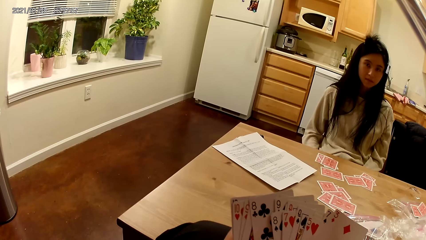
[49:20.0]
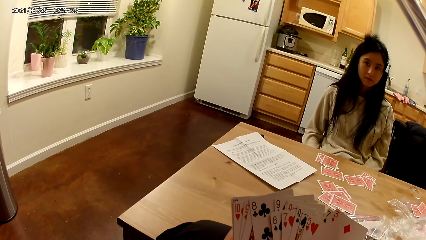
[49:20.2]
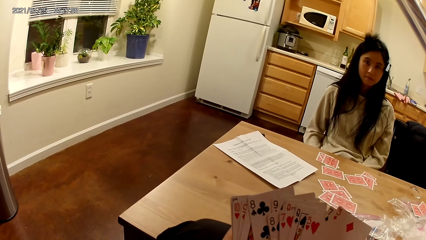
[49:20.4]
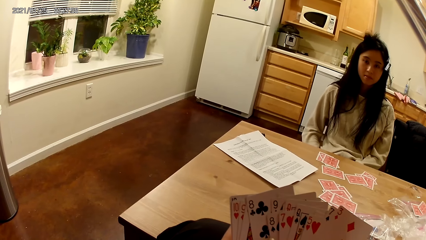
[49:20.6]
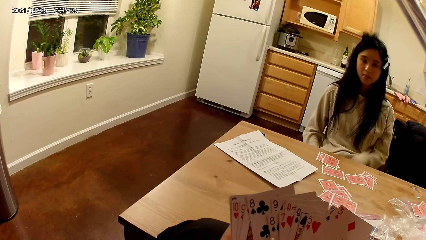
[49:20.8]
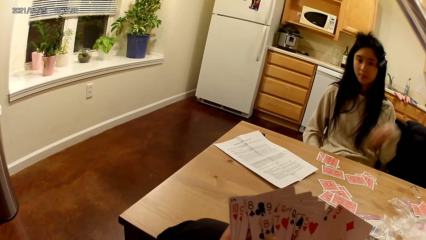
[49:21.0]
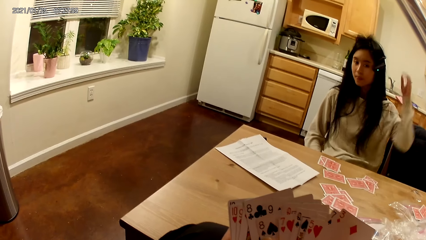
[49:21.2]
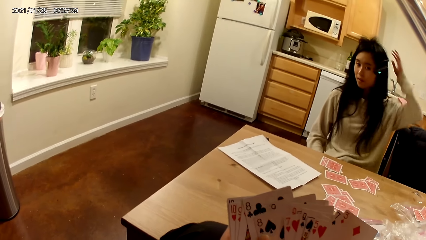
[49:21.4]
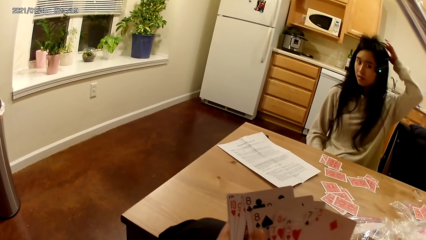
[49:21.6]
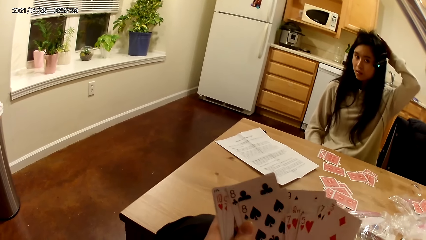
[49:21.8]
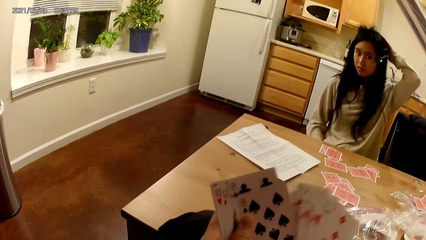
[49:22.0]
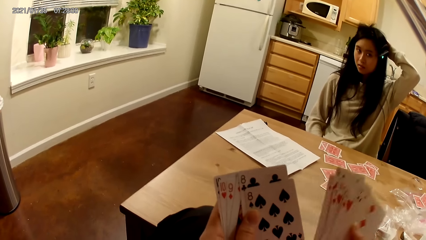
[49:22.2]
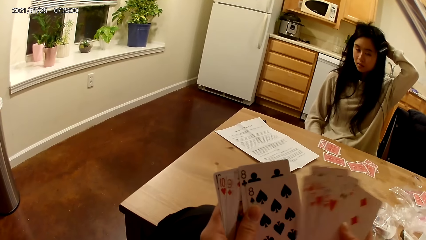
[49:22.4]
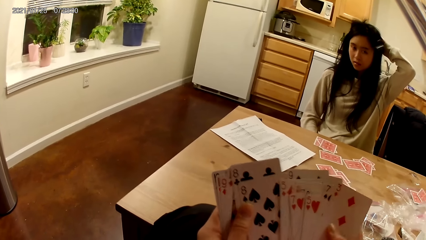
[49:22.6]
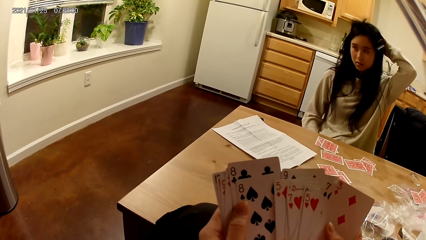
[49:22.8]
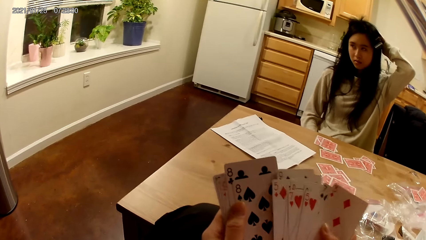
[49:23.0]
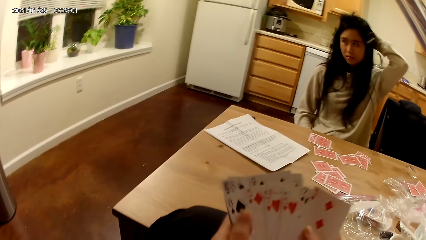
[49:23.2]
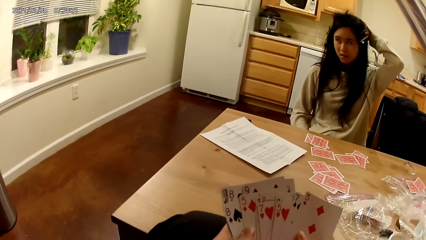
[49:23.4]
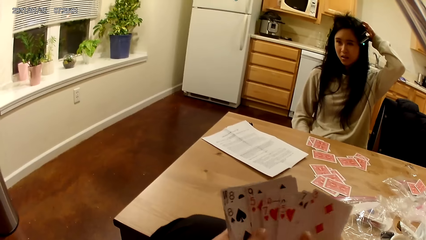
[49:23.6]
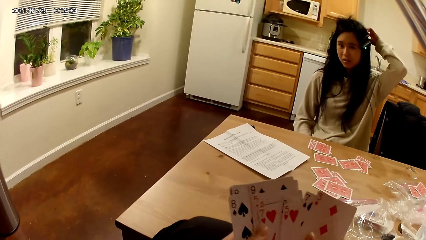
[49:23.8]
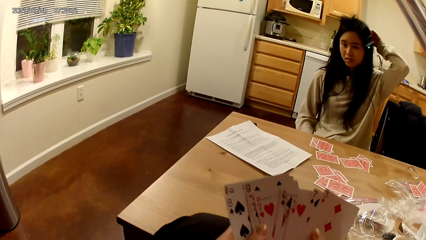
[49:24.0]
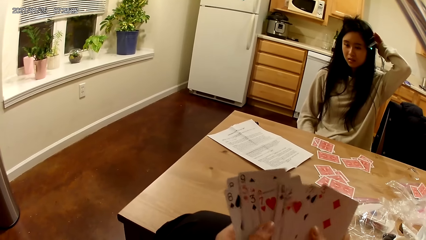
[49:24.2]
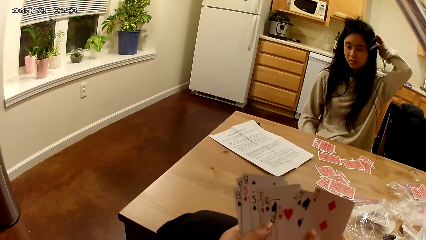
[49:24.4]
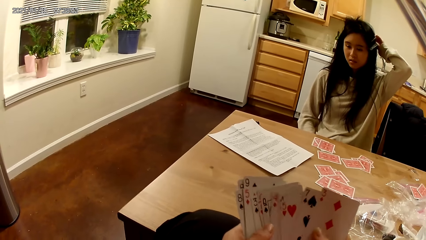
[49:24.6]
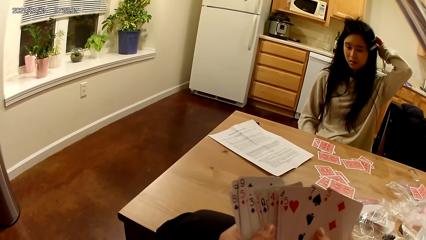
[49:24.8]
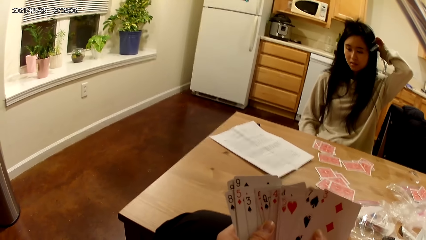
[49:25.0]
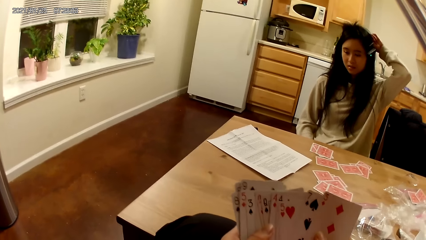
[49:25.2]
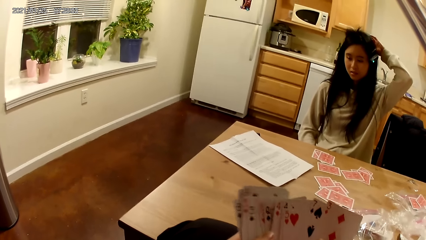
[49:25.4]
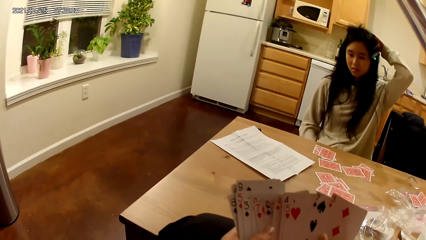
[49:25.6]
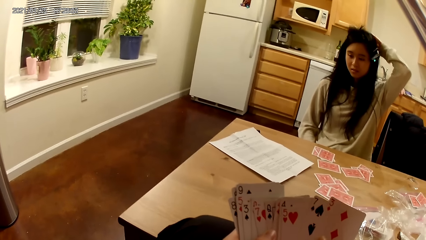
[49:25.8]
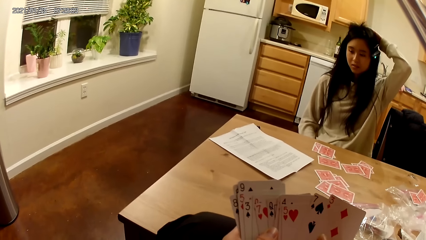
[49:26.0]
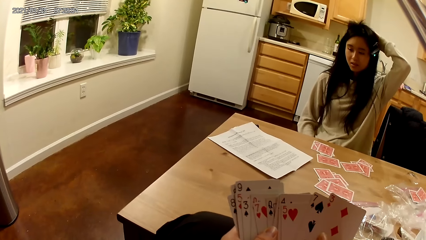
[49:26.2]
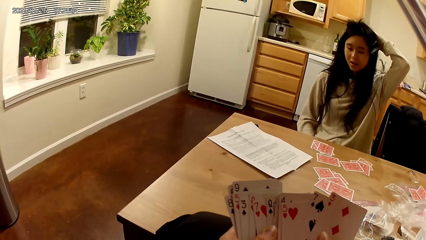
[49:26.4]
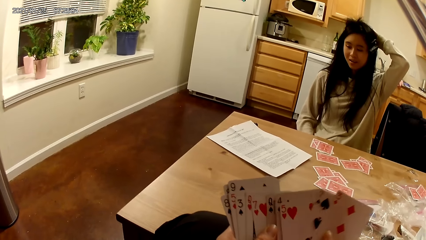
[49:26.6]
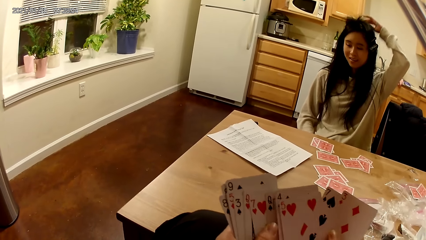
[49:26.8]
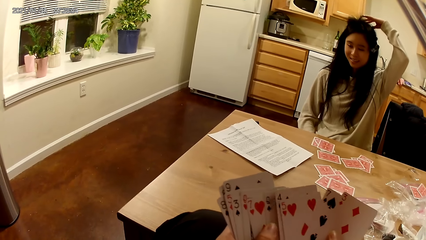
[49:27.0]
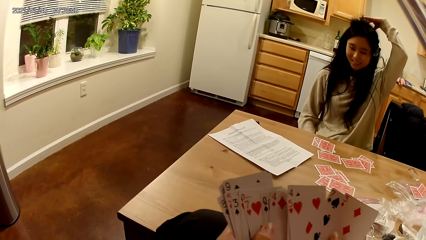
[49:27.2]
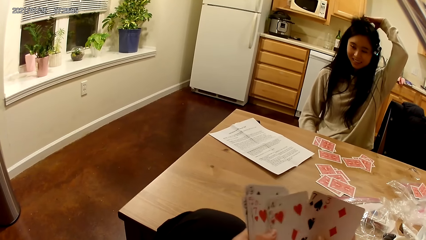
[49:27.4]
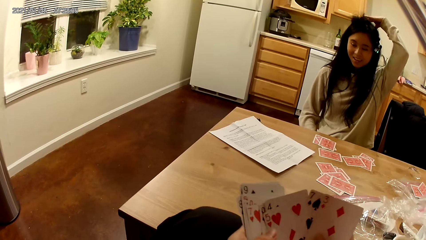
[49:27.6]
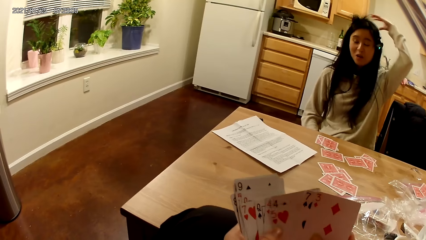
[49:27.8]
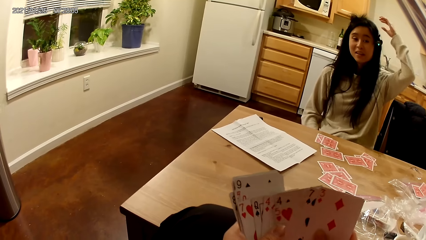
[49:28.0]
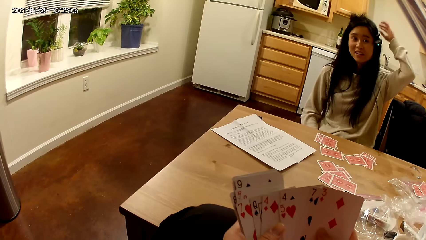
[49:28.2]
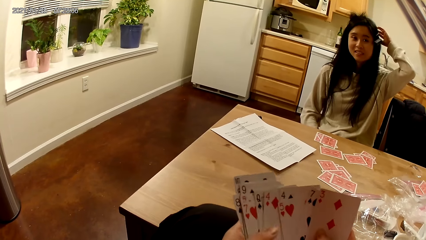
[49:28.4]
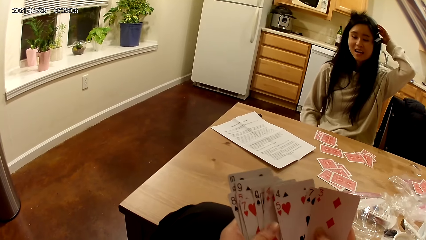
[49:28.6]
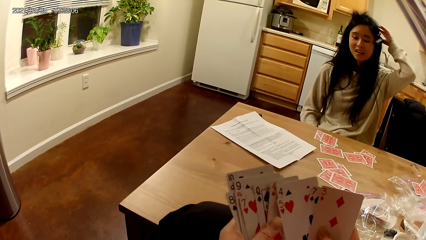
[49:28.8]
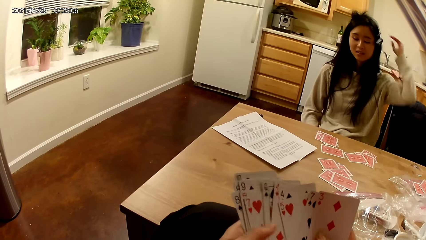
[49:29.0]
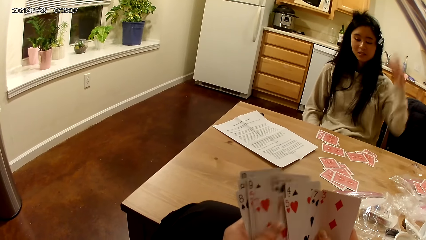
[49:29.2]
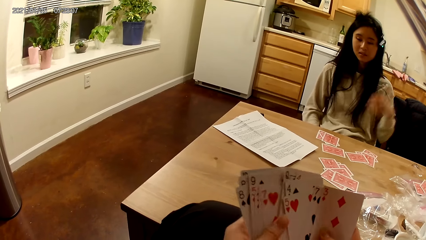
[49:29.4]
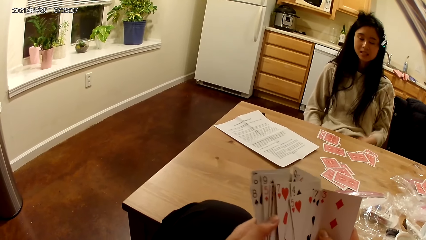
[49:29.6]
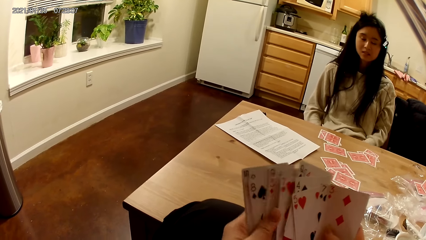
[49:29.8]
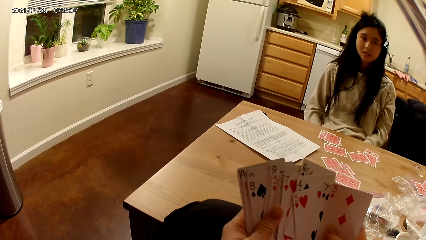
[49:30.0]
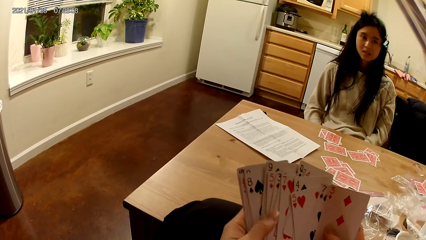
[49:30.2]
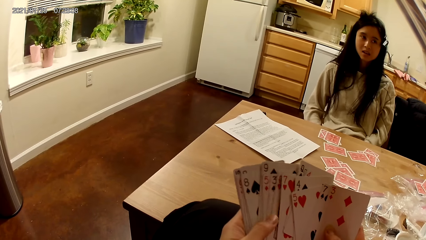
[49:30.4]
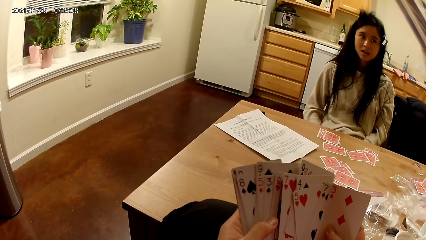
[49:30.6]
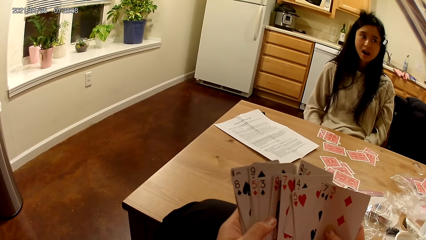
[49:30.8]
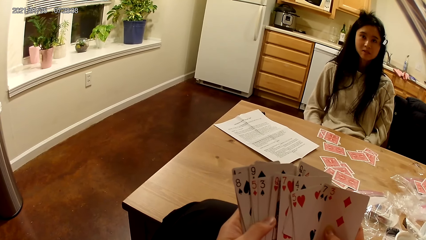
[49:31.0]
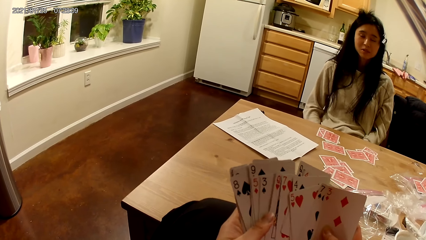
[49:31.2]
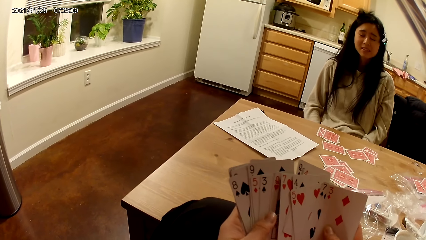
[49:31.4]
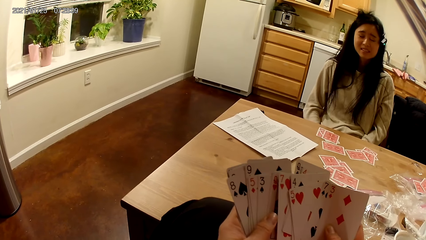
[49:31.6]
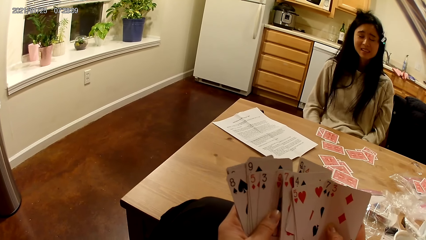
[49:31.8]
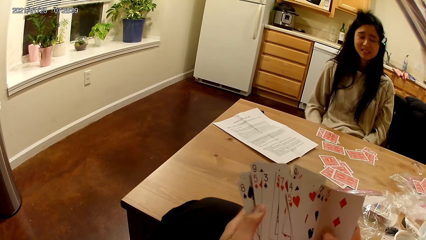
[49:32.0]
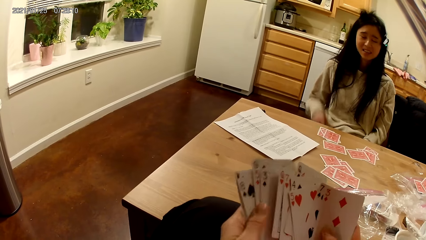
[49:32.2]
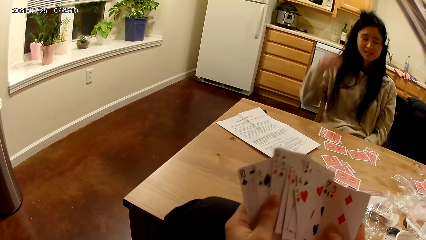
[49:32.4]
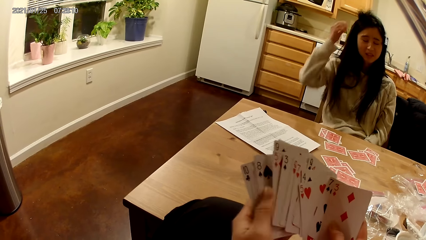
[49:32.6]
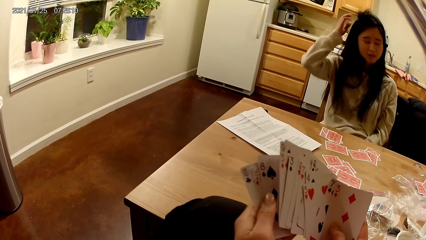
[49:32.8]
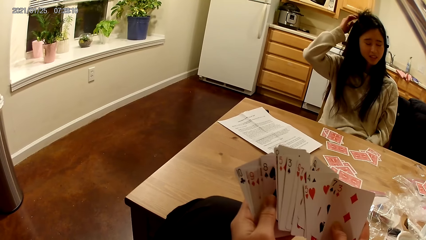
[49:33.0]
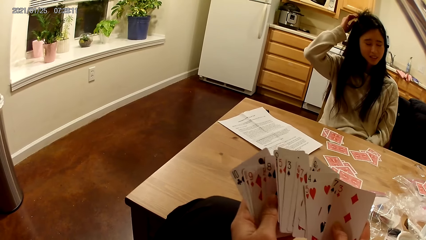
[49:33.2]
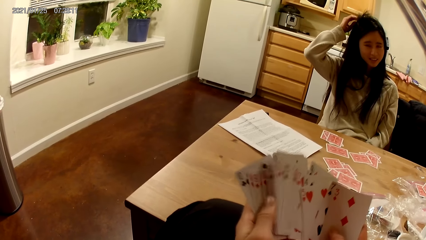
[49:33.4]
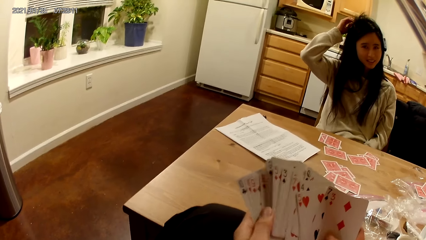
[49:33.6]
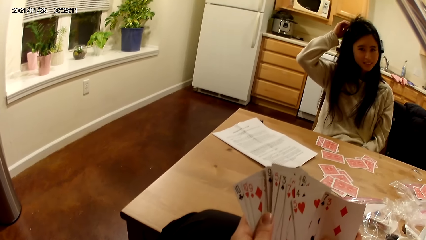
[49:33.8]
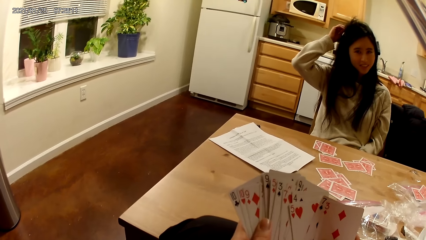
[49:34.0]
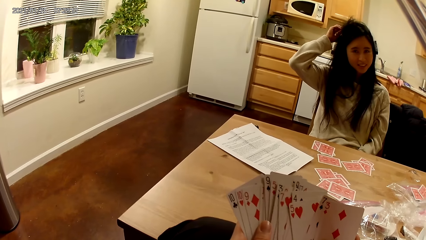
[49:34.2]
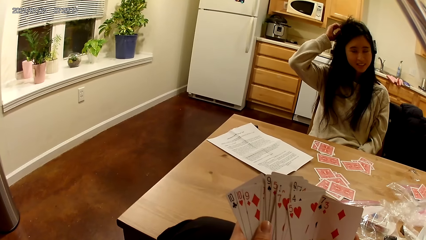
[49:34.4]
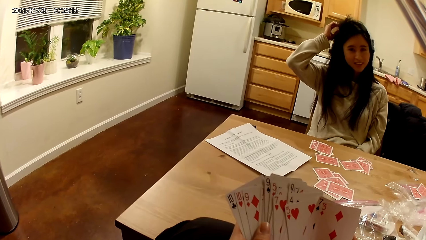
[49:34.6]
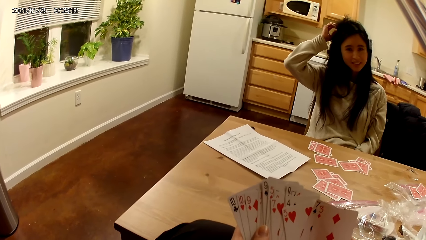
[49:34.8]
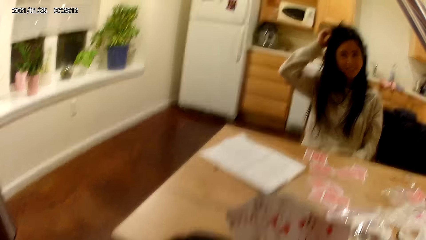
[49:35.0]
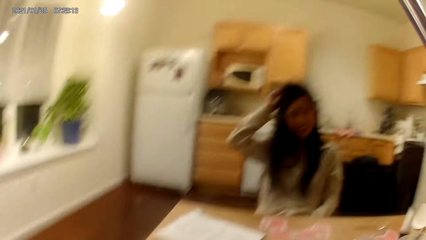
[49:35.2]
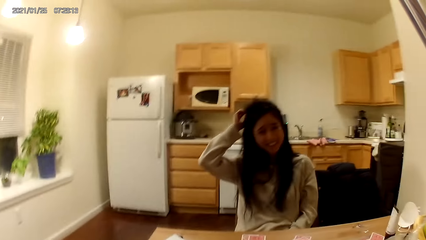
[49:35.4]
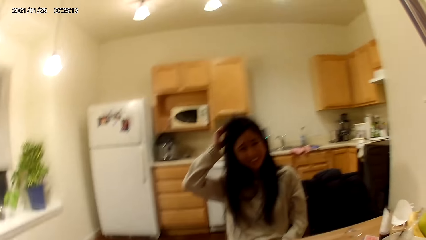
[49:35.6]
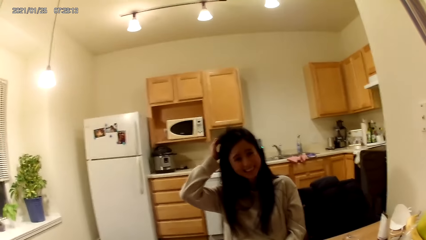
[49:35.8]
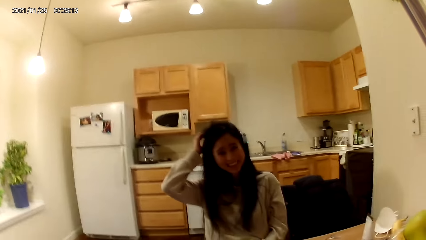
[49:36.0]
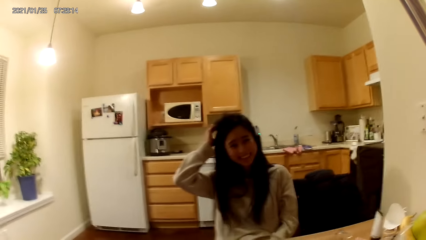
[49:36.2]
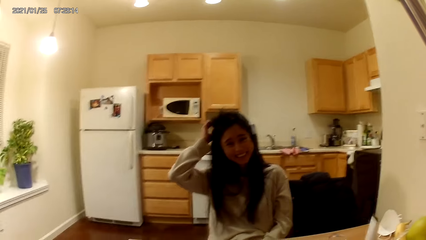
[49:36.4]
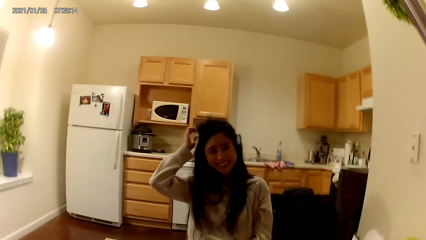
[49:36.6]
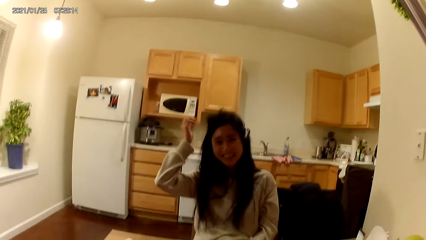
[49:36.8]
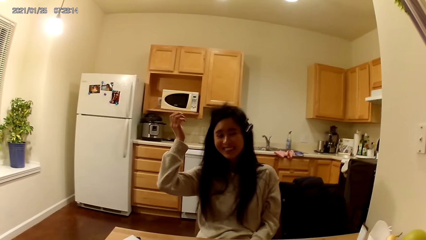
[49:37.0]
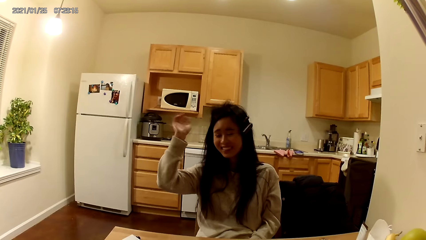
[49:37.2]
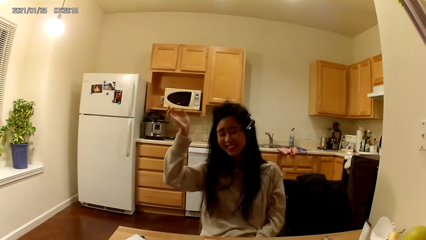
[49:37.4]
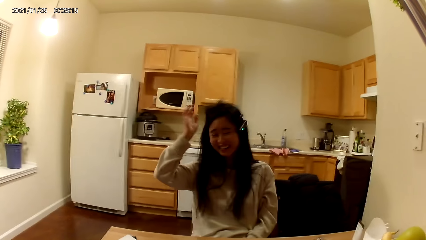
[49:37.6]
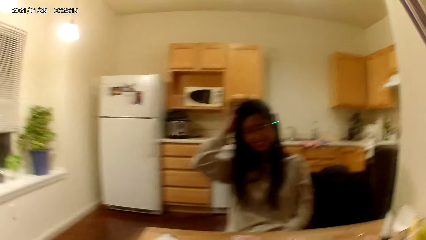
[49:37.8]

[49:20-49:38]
The woman adjusts her headset with her left hand. She lowers her right hand. She adjusts the headset with her right hand.
